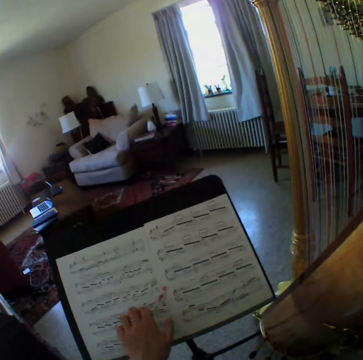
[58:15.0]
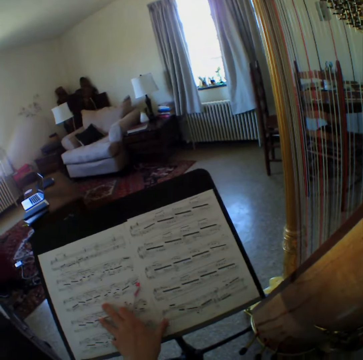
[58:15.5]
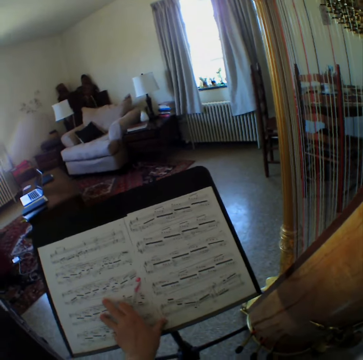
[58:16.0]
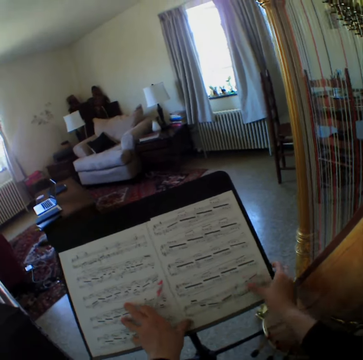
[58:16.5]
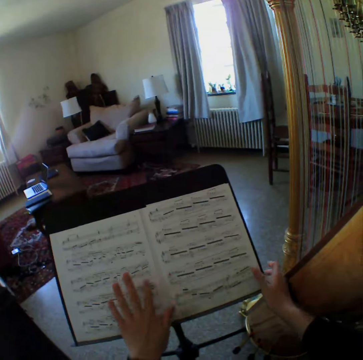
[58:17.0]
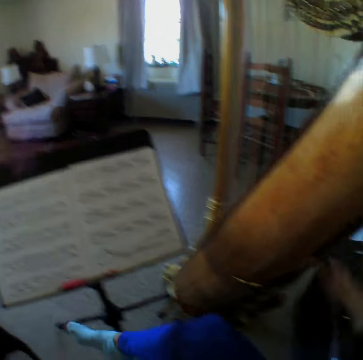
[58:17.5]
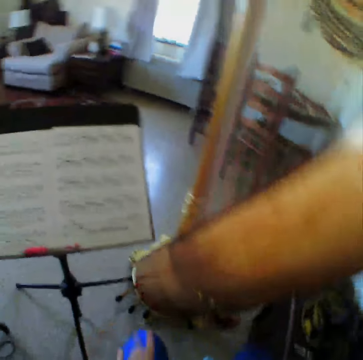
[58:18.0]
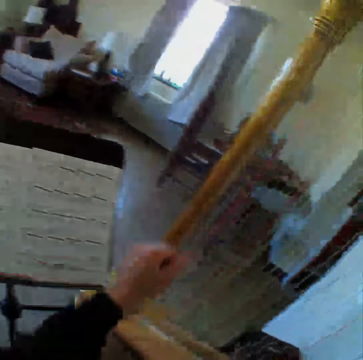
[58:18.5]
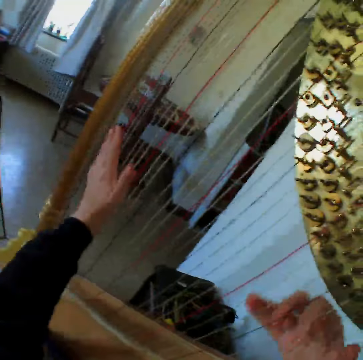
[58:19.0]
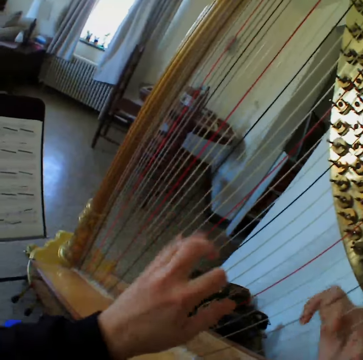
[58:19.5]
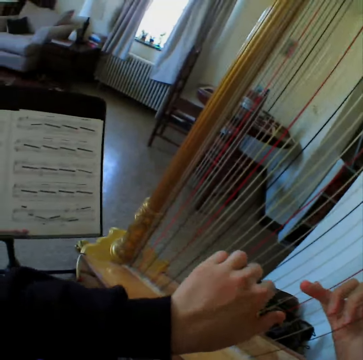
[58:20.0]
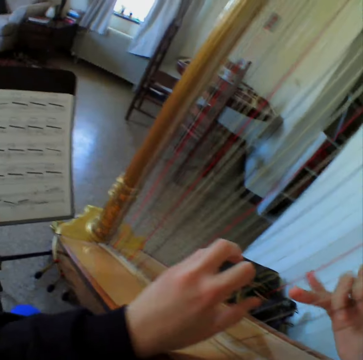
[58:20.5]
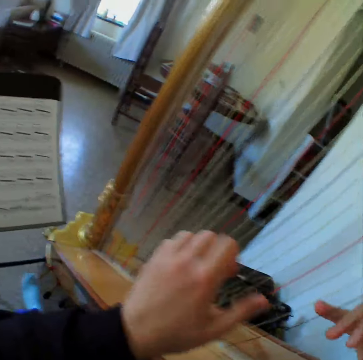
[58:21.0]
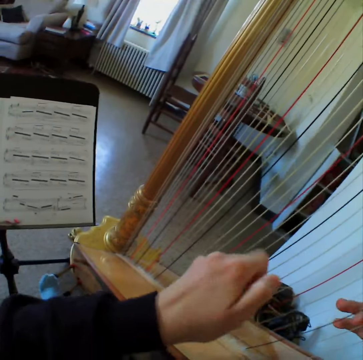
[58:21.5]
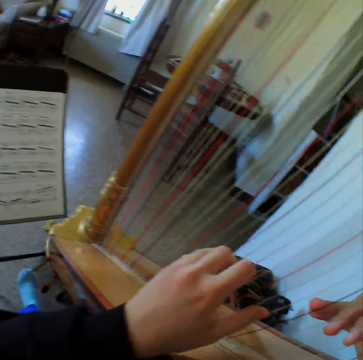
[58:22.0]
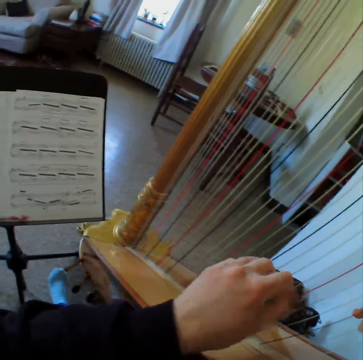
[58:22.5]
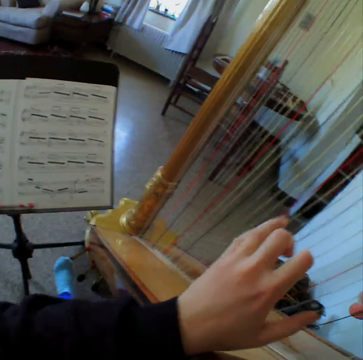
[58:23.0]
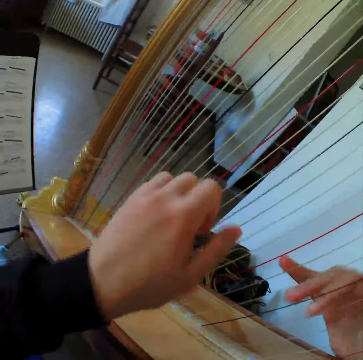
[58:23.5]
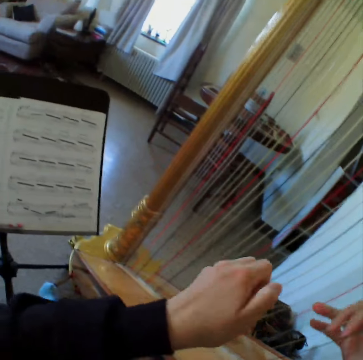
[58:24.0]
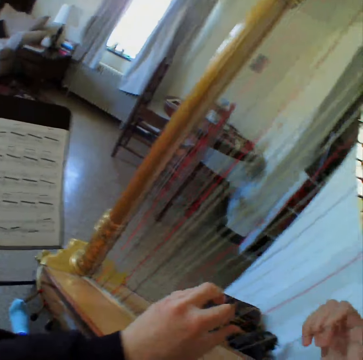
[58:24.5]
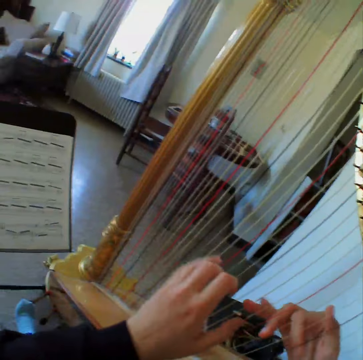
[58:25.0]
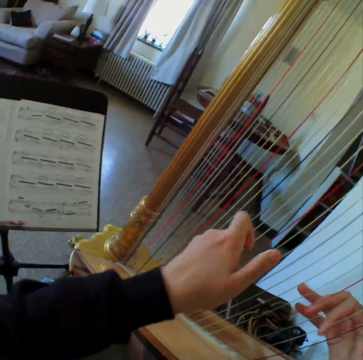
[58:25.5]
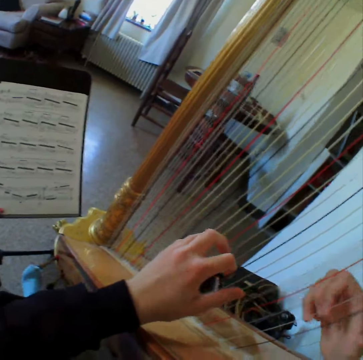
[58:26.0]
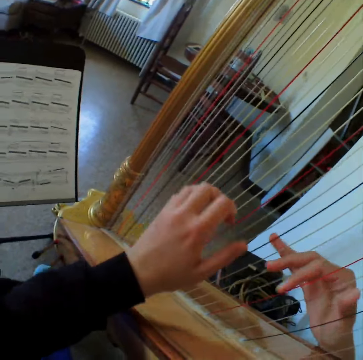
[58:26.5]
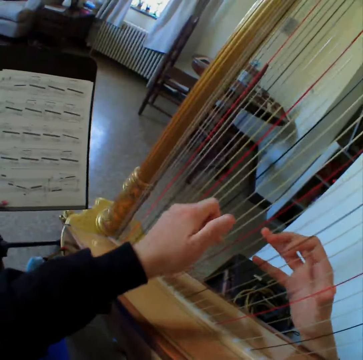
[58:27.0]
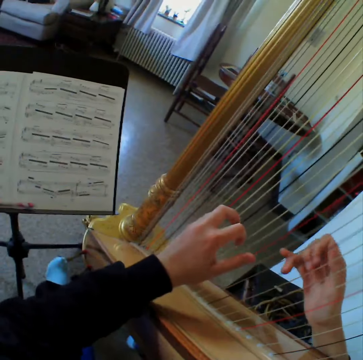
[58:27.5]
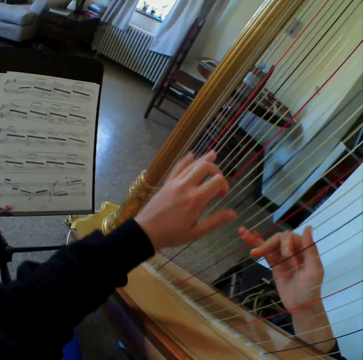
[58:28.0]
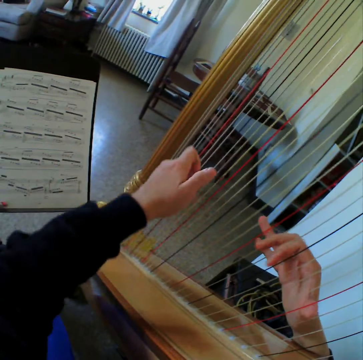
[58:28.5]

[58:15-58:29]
The camera wearer picks up the pen on the music stand. She places her hand on the music notes on the music stand with the pen in it. She touches the papers. She adjusts the music notes on the music stand with both hands. She removes both hands from the music notes. She plays the harp with both hands.

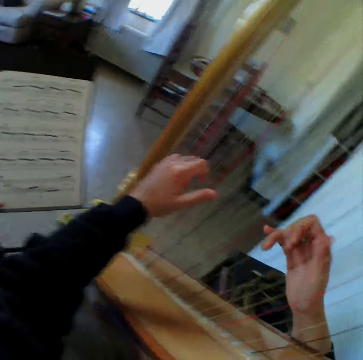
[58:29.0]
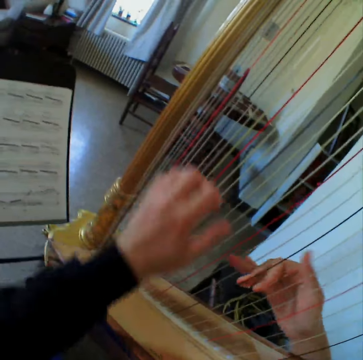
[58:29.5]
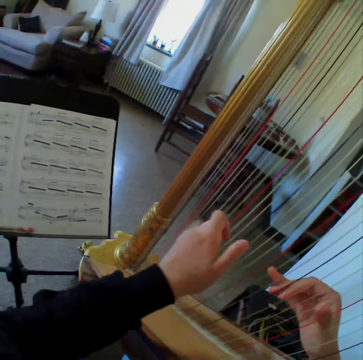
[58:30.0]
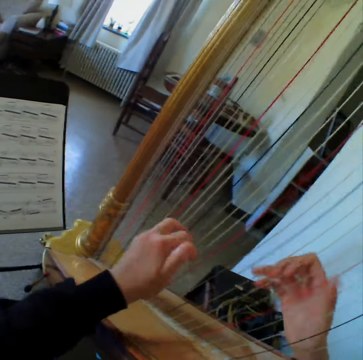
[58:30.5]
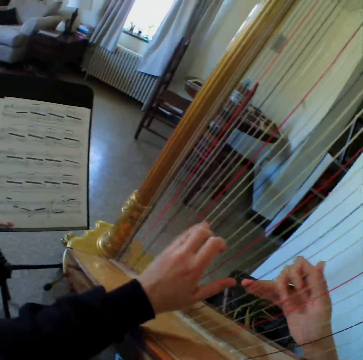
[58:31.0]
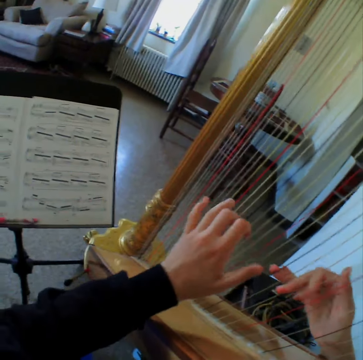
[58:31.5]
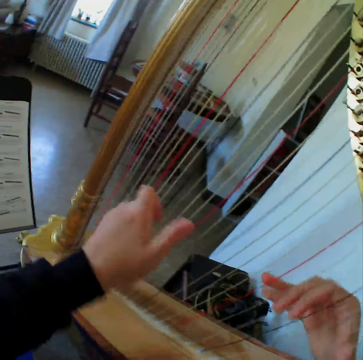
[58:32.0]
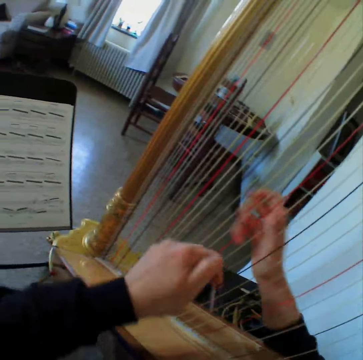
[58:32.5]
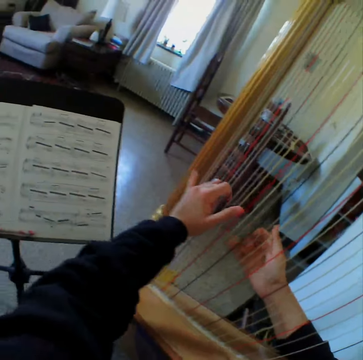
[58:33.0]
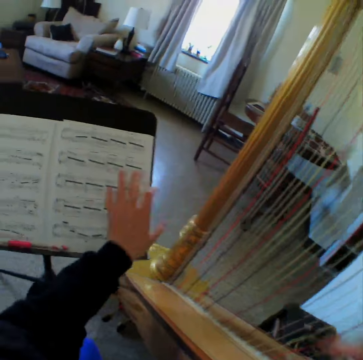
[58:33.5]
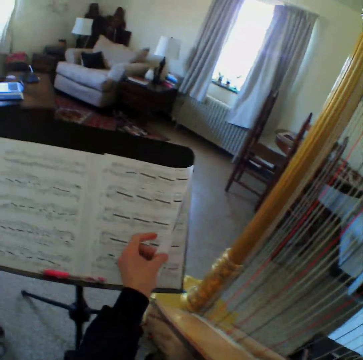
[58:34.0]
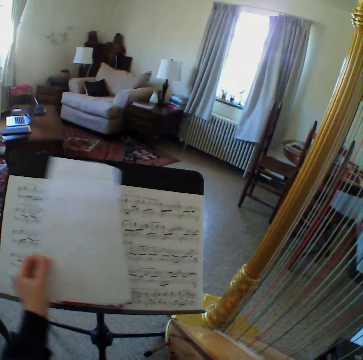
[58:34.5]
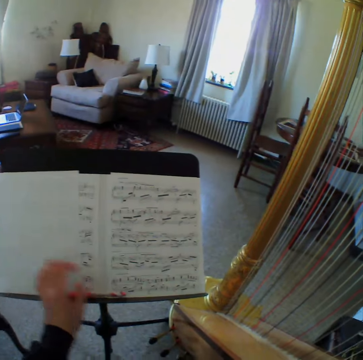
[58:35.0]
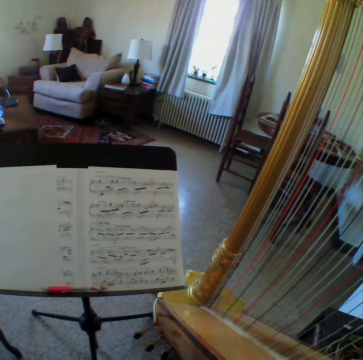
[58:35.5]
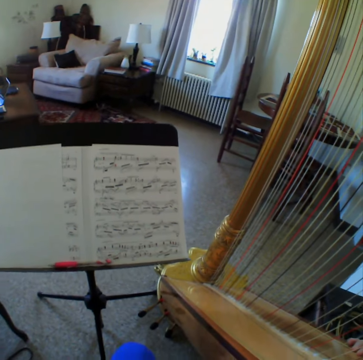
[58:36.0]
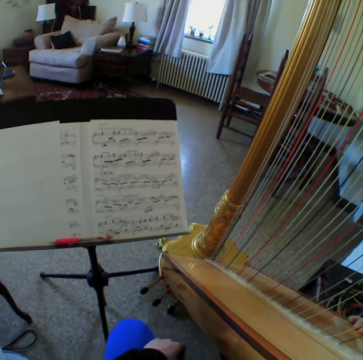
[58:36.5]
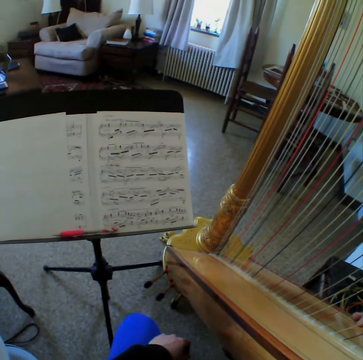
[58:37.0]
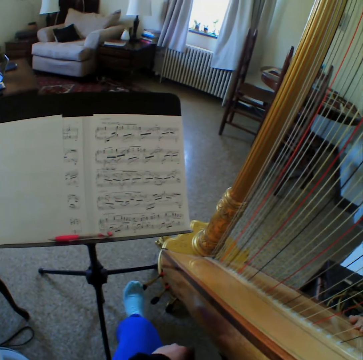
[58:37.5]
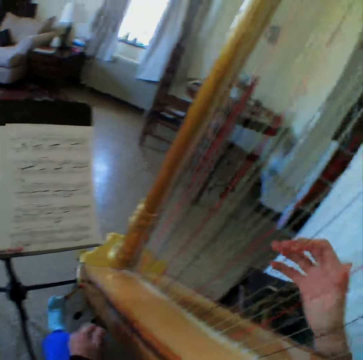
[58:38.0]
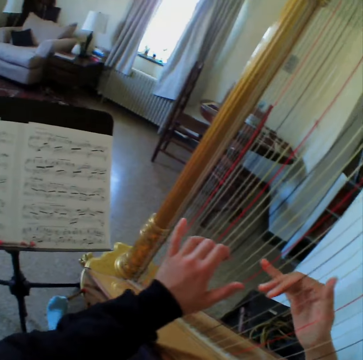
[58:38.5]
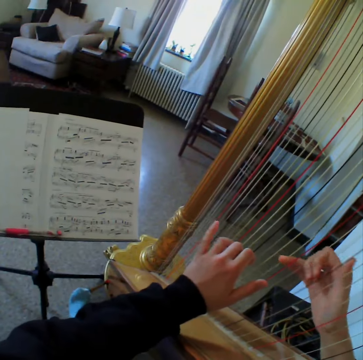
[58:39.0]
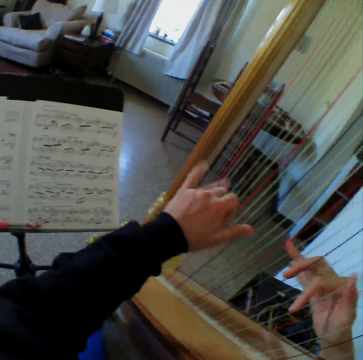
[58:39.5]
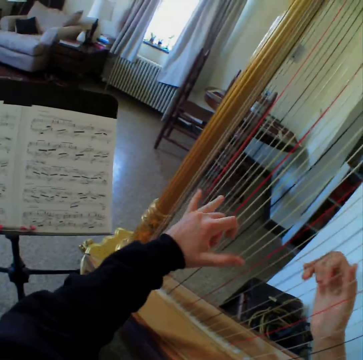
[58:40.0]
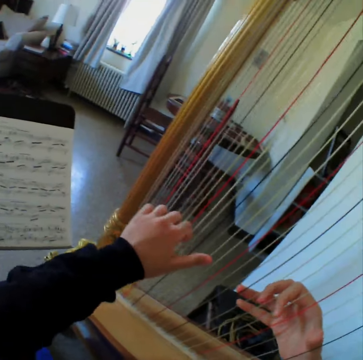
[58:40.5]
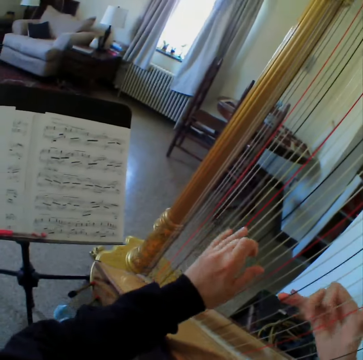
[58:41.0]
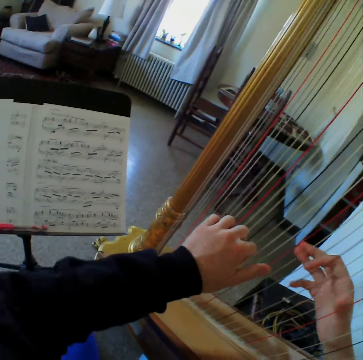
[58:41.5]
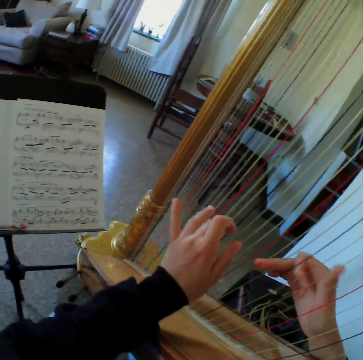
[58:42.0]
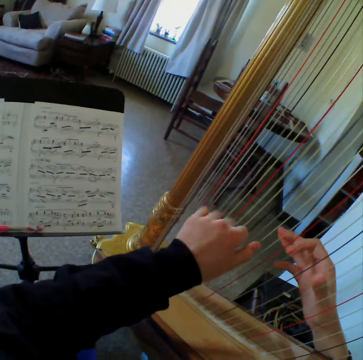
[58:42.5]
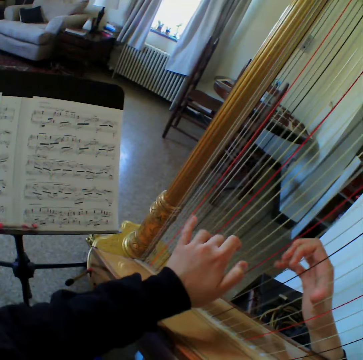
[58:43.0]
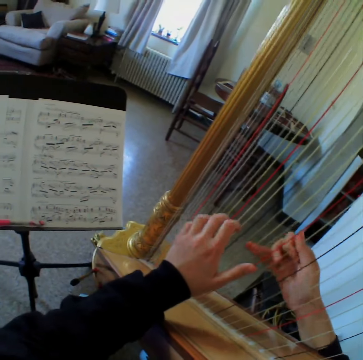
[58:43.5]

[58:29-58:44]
The camera wearer flips a page or paper from the music notes on the music stand. They look at the paper. They move the leg. They play the harp with both hands.

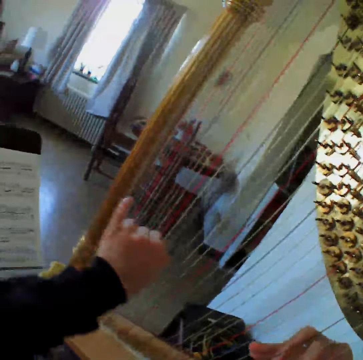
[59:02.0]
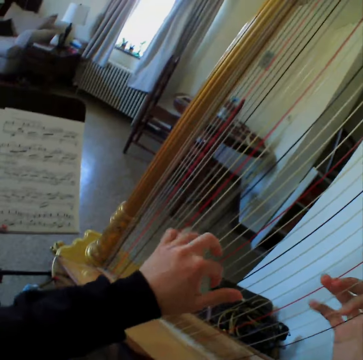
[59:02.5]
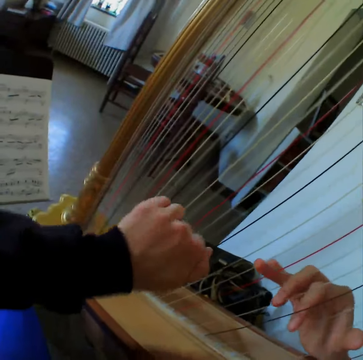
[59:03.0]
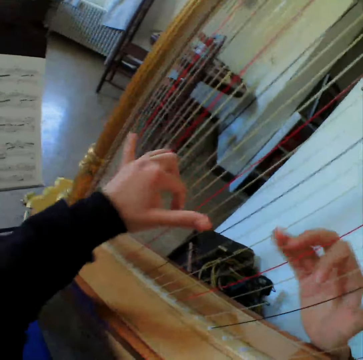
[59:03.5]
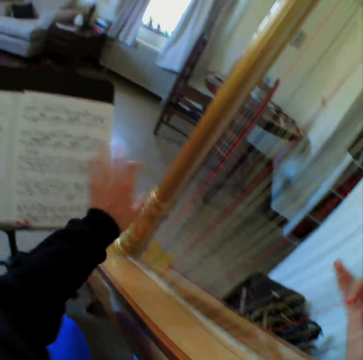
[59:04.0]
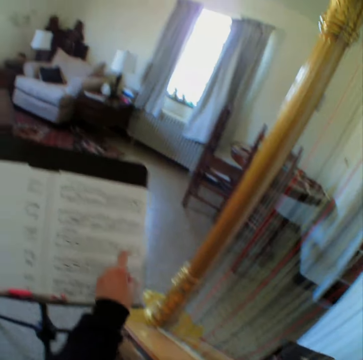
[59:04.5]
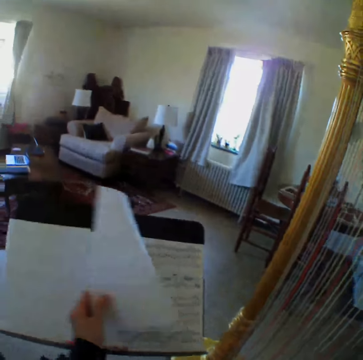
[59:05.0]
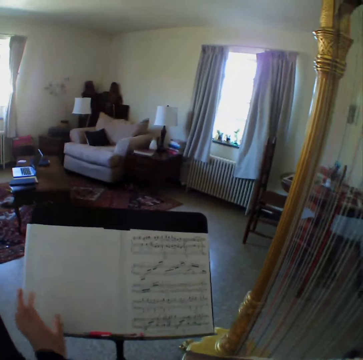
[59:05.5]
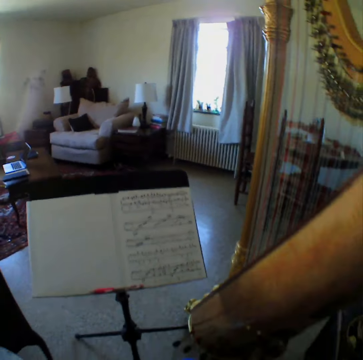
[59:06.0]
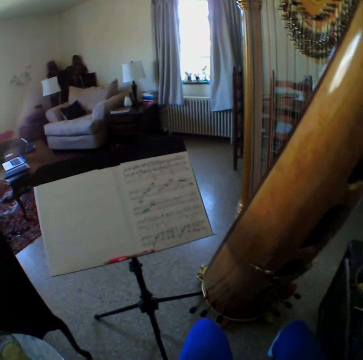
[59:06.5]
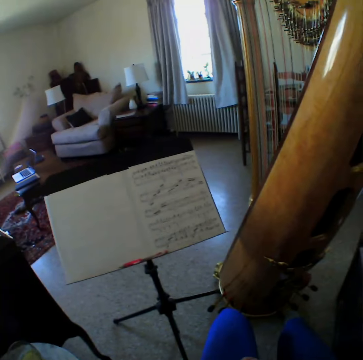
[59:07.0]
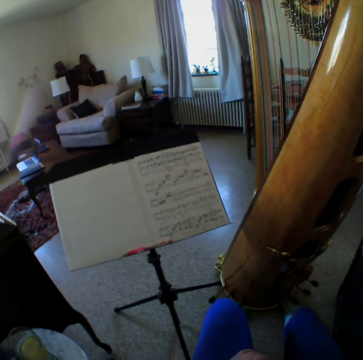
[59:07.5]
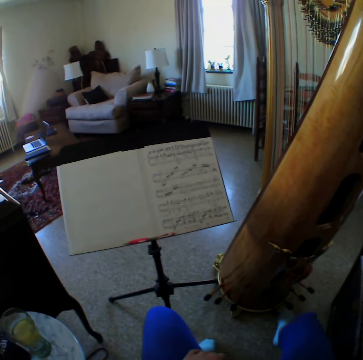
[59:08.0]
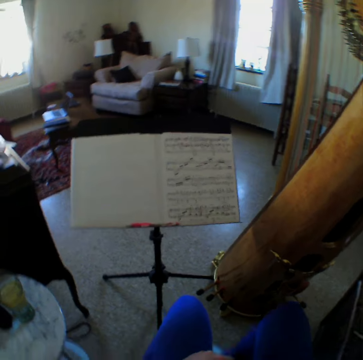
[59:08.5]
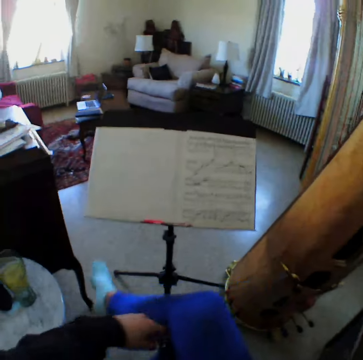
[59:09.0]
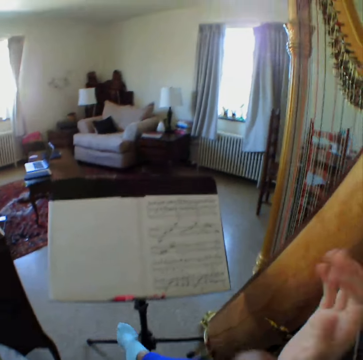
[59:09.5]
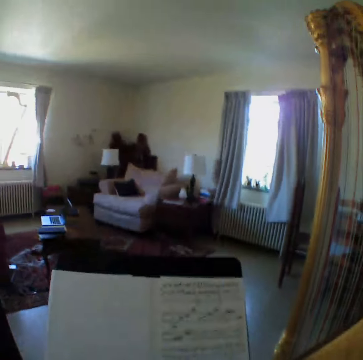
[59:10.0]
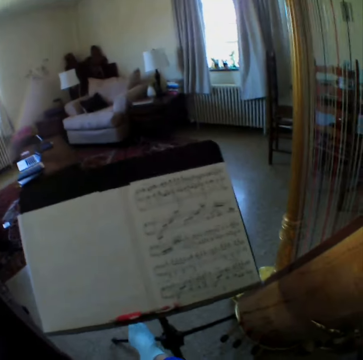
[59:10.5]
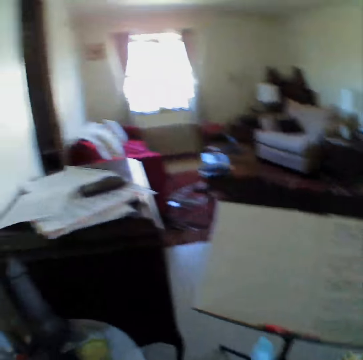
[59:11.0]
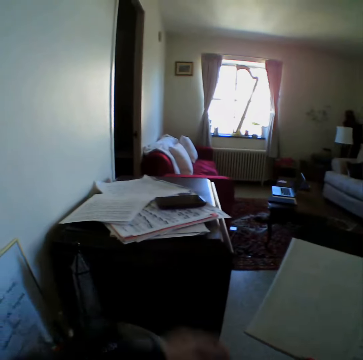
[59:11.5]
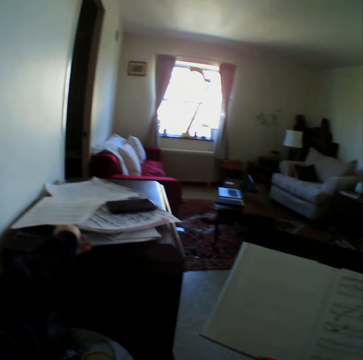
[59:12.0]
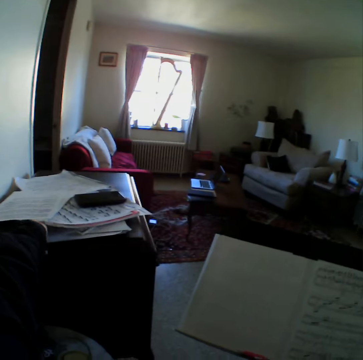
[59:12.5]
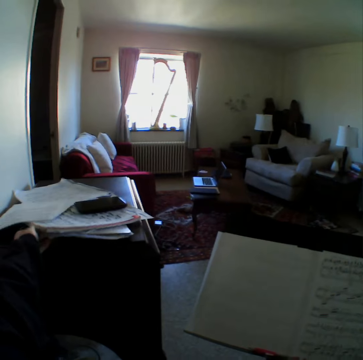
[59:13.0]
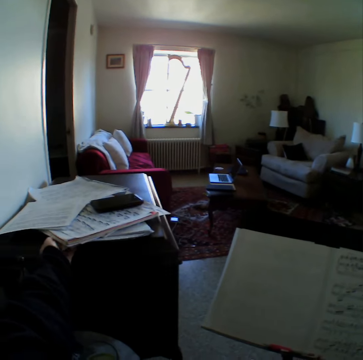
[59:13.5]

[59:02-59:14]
The camera wearer flips a page or paper of the music notes on the music stand with her left hand. She looks at the paper. She moves the legs. She moves the hands. She touches her face with her right hand. She picks up the papers. She takes out a file from a table top with her left hand.
